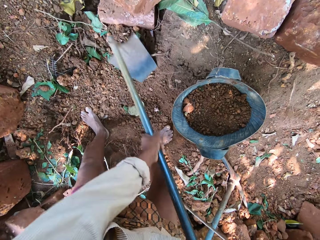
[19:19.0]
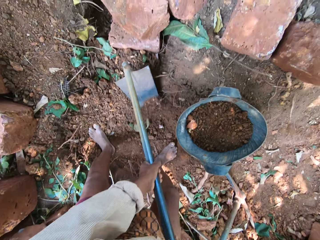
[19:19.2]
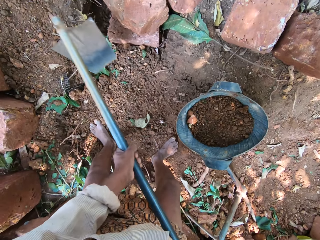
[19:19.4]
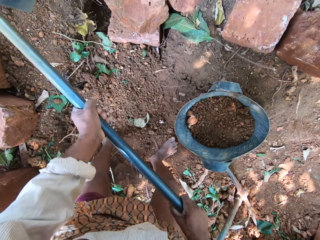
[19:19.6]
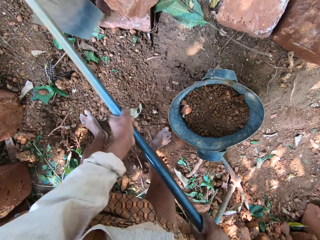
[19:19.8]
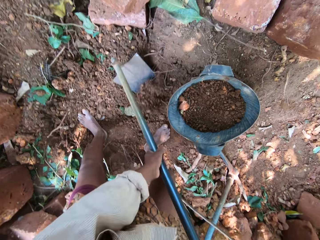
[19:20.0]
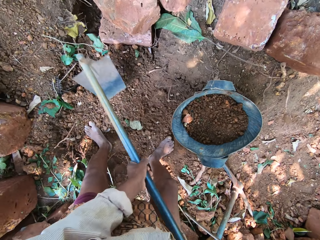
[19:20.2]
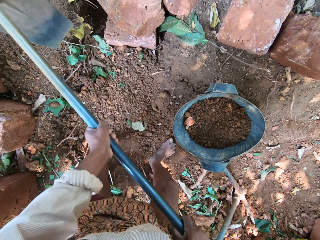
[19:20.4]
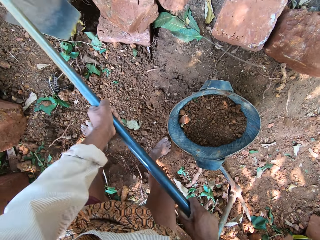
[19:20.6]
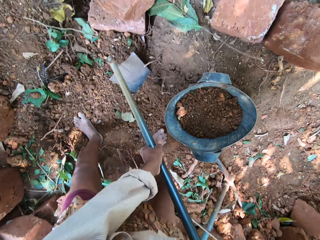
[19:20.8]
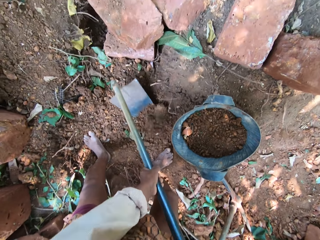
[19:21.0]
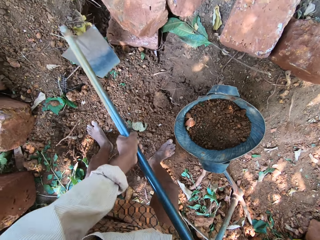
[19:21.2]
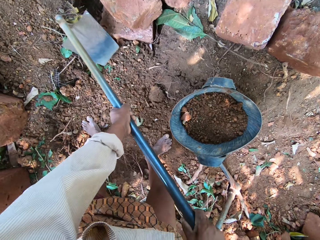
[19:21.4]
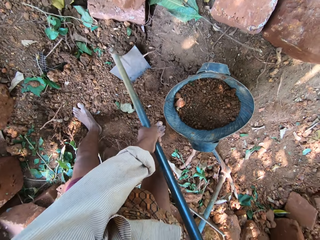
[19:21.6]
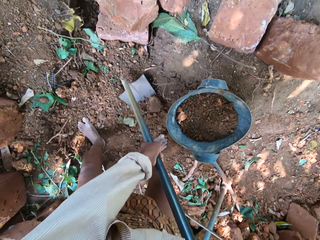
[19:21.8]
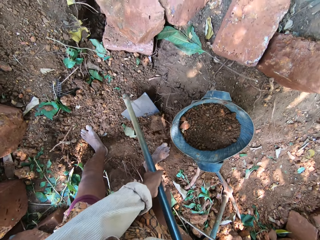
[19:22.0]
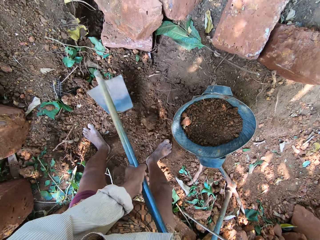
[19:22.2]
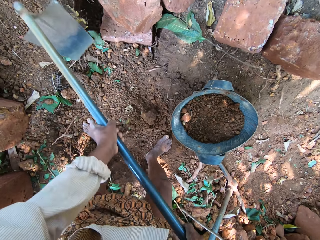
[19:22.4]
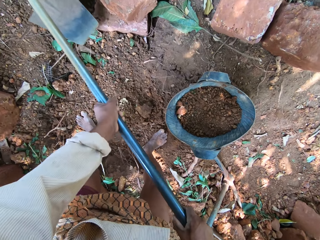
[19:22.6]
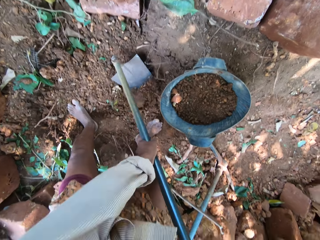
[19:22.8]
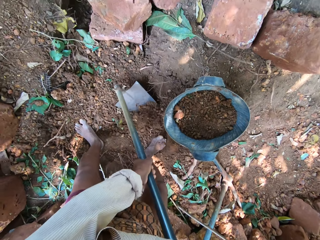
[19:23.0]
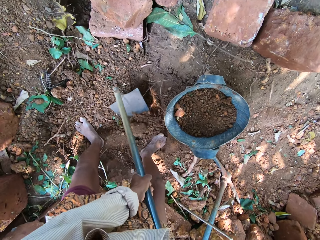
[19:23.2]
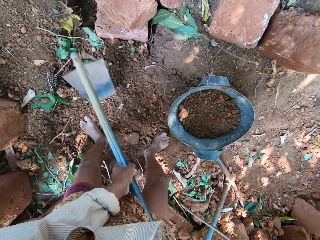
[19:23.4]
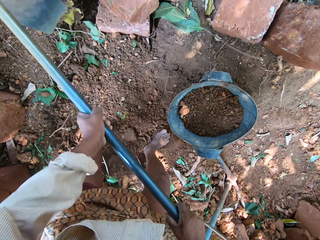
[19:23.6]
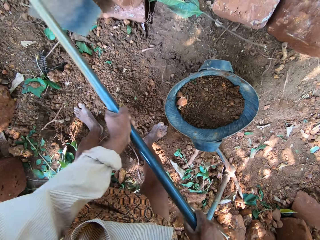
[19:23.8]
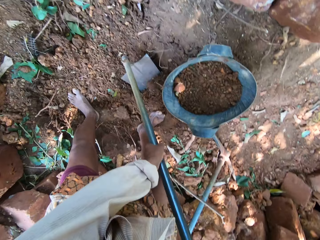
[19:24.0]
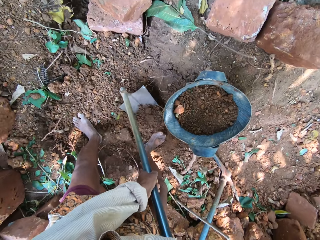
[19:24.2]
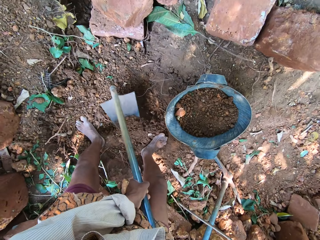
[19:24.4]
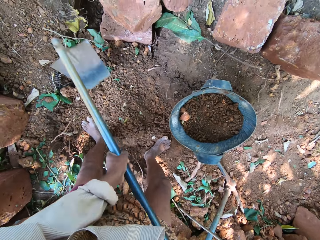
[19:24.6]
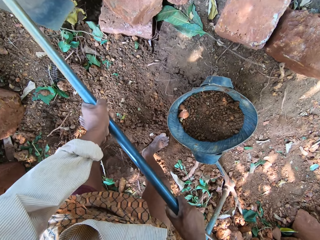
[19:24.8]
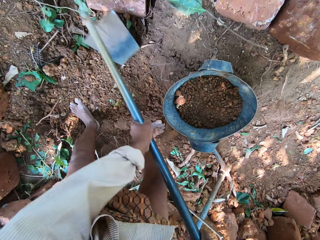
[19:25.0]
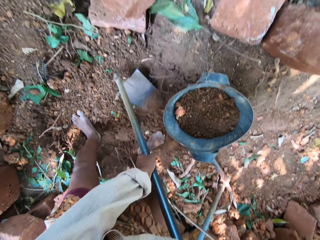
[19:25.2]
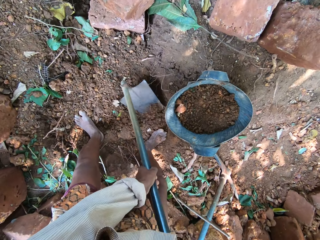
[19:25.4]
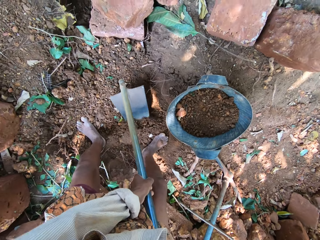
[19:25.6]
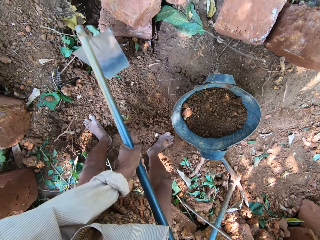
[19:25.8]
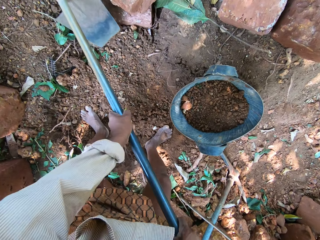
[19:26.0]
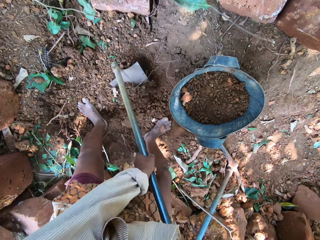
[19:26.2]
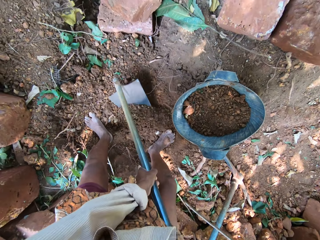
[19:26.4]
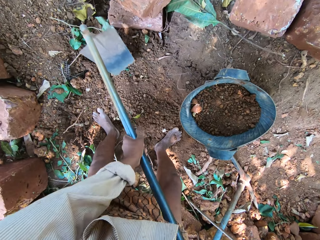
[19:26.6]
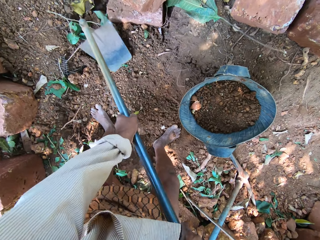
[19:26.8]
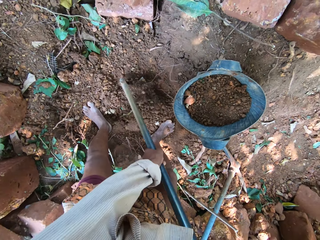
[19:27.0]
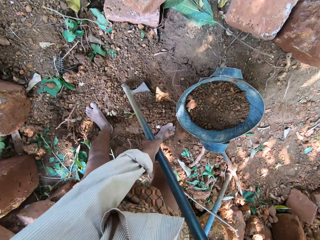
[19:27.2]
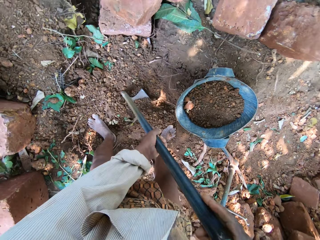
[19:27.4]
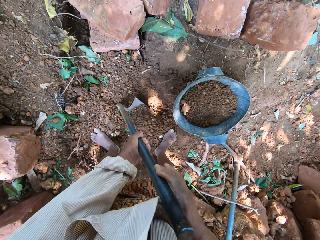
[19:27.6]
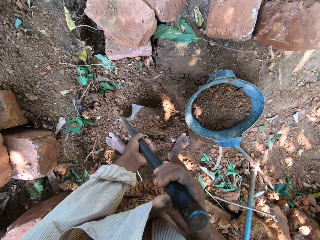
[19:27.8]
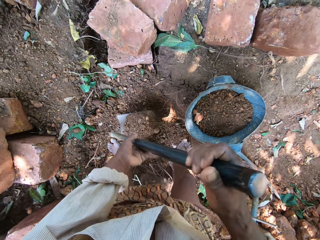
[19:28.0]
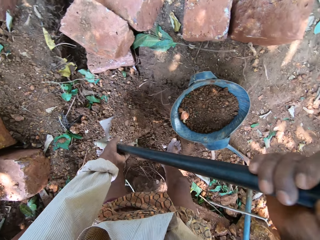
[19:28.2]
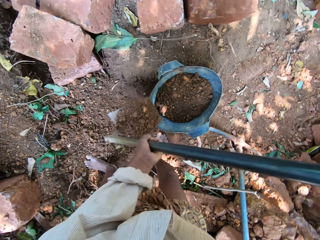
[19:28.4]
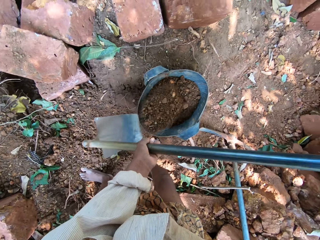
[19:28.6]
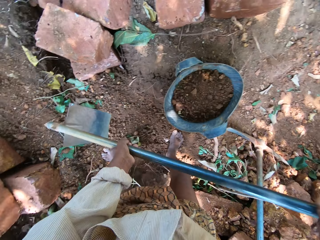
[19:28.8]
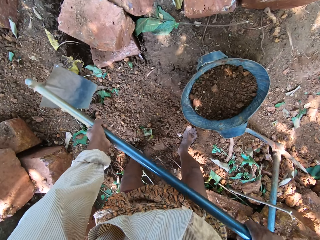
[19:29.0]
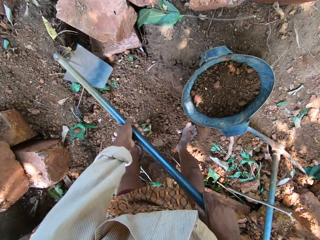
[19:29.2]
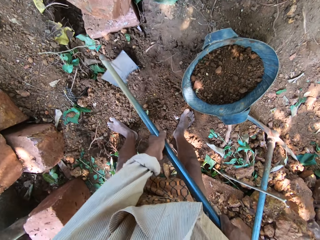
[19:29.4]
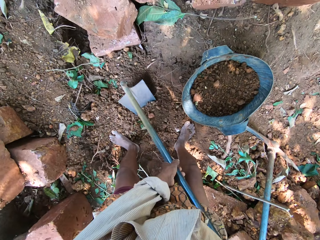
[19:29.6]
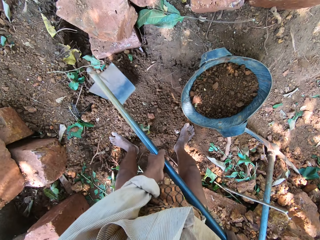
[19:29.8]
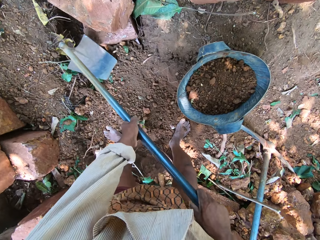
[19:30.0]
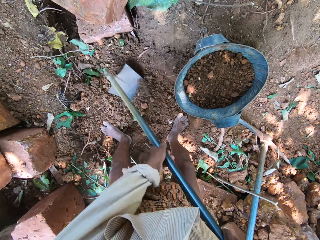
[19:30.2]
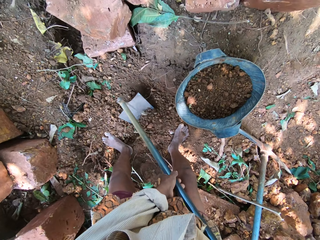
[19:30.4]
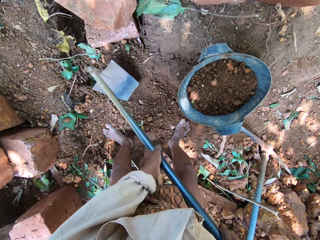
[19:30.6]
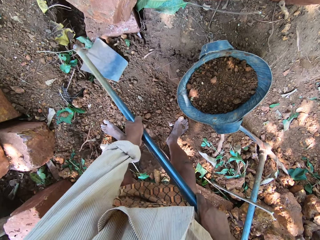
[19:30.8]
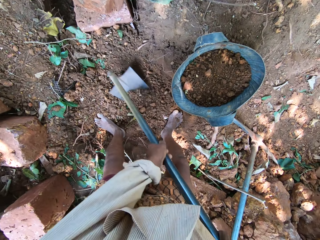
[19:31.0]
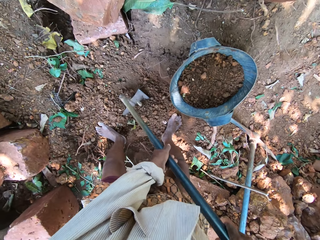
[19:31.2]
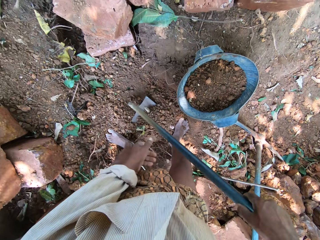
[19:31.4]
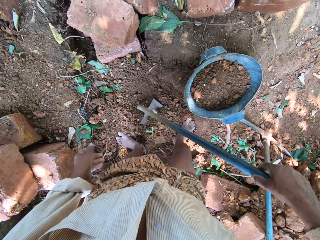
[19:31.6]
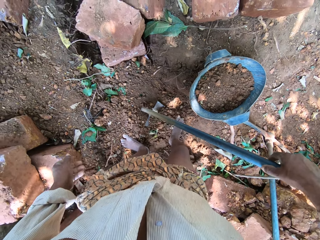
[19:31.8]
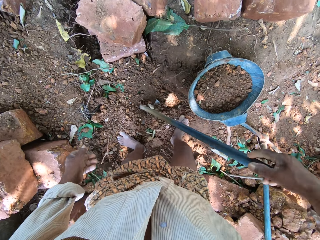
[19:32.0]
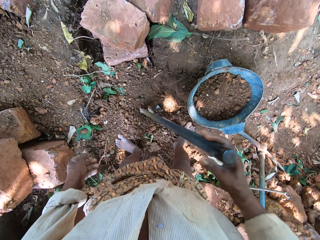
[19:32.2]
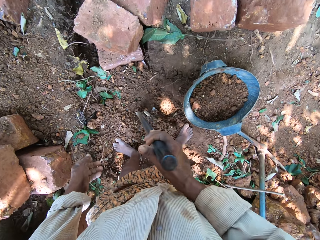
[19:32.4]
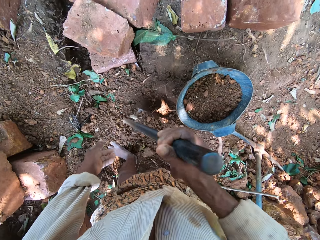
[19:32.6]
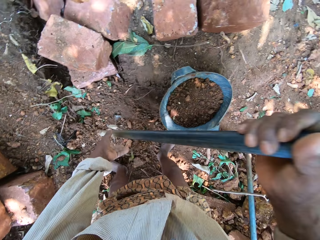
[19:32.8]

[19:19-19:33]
The camera wearer scoops sand from the ground with the hoe in his hands. He pours the sand from the hoe in his hands into the head pan on the ground. He digs the soil with the hoe. He gathers sand on the ground with the hoe in his hands. He removes his right hand from the hoe in his hands. He moves the soil with his right foot. He scoops sand from the ground with the hoe in his right hand.

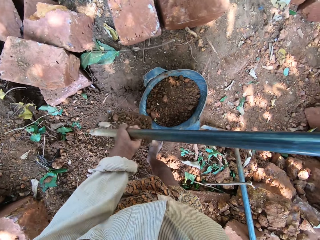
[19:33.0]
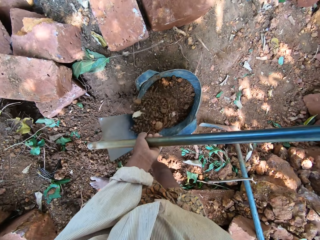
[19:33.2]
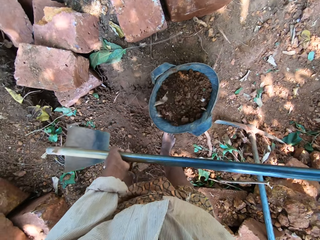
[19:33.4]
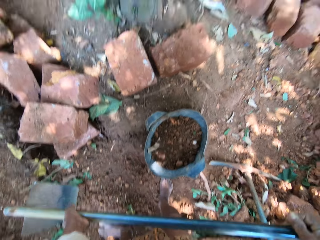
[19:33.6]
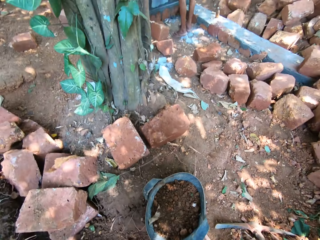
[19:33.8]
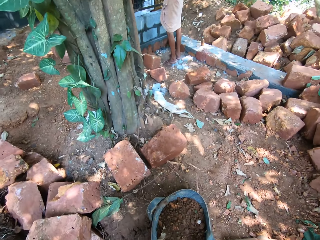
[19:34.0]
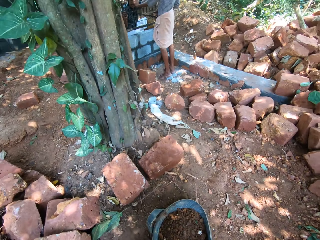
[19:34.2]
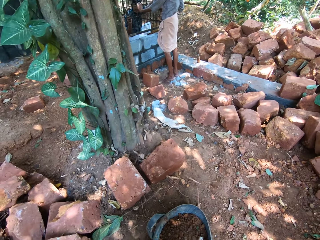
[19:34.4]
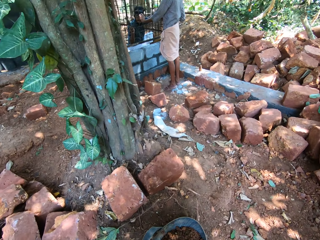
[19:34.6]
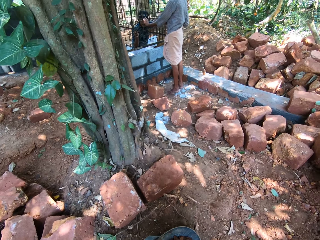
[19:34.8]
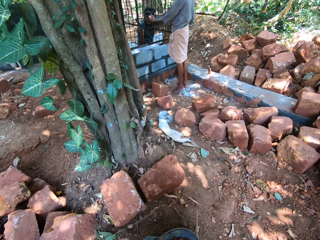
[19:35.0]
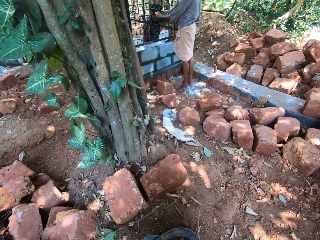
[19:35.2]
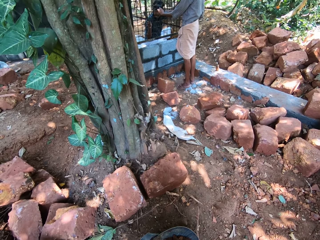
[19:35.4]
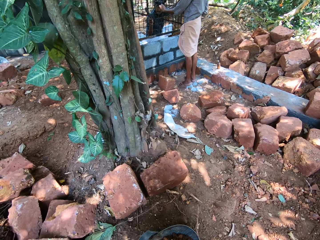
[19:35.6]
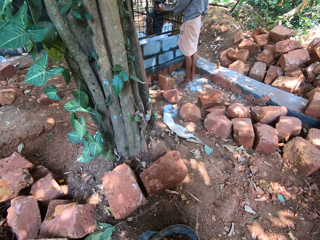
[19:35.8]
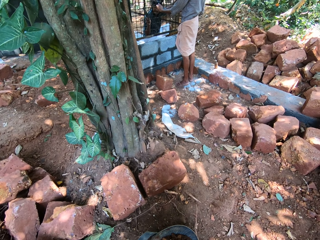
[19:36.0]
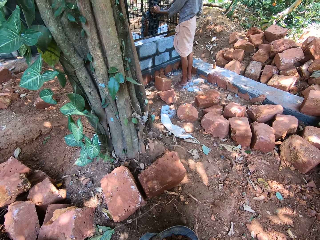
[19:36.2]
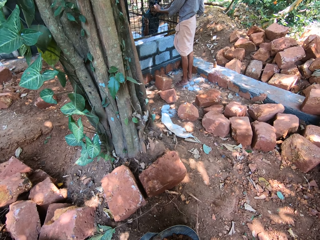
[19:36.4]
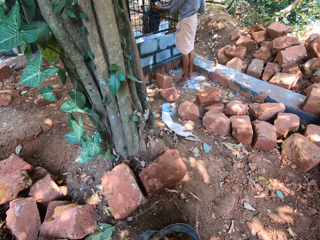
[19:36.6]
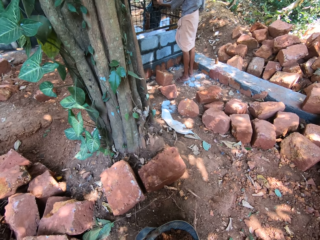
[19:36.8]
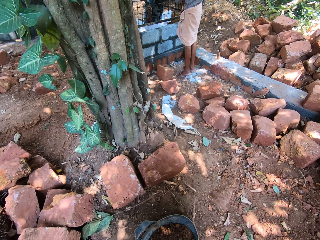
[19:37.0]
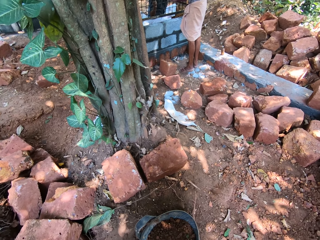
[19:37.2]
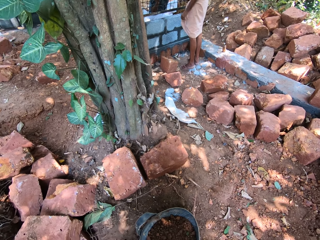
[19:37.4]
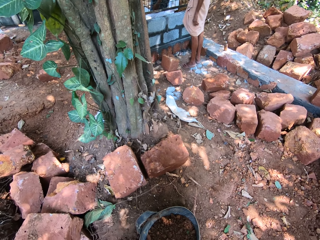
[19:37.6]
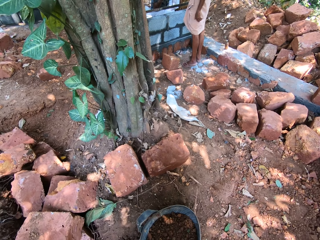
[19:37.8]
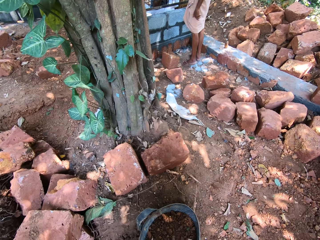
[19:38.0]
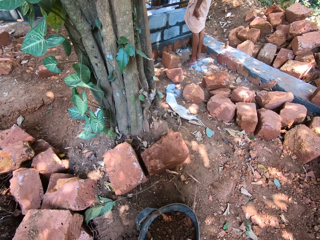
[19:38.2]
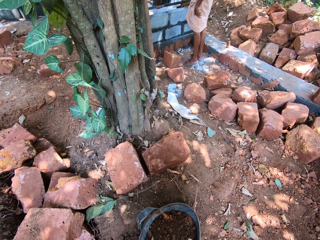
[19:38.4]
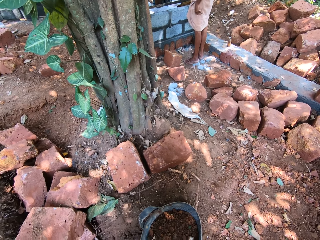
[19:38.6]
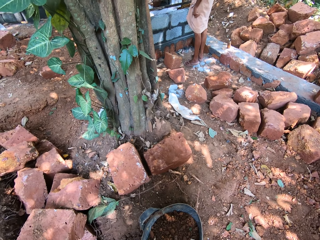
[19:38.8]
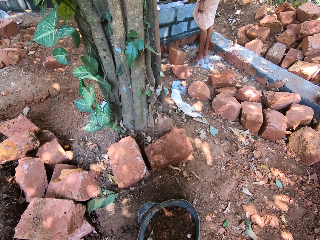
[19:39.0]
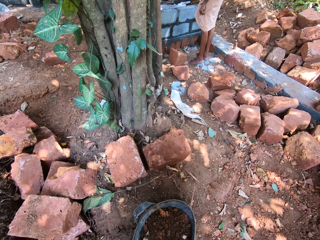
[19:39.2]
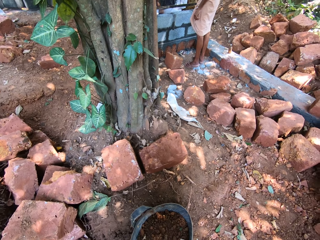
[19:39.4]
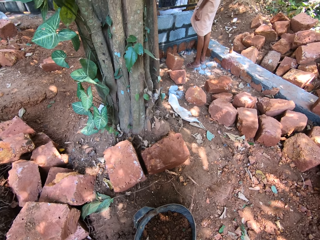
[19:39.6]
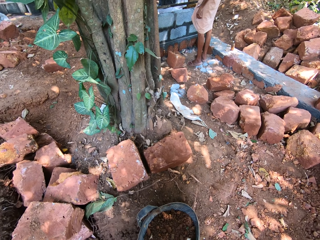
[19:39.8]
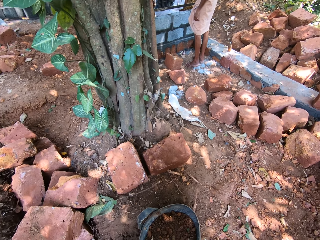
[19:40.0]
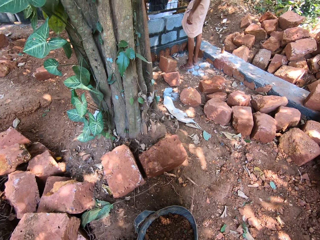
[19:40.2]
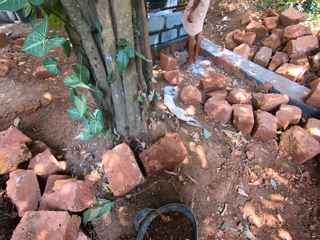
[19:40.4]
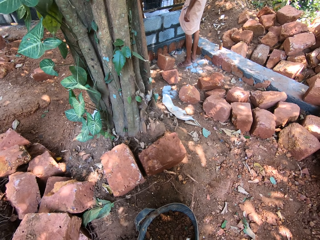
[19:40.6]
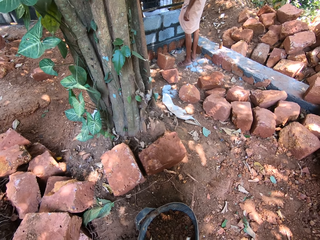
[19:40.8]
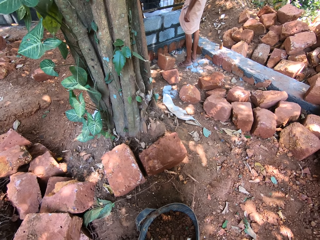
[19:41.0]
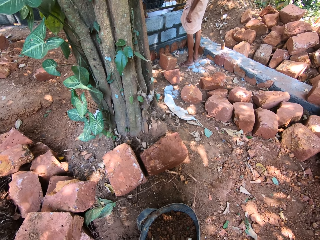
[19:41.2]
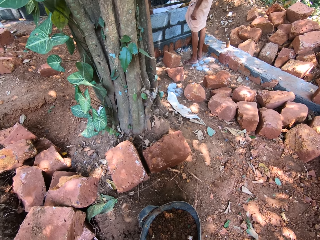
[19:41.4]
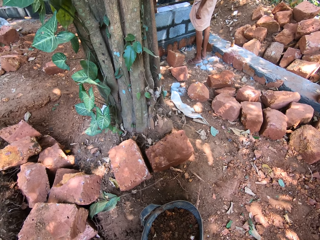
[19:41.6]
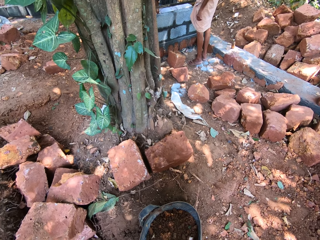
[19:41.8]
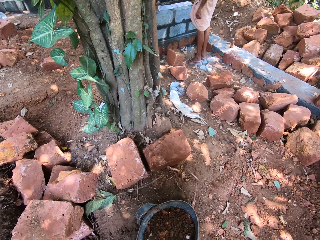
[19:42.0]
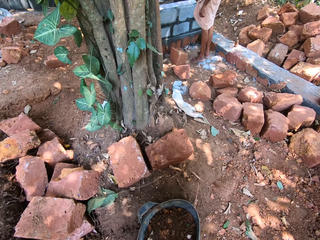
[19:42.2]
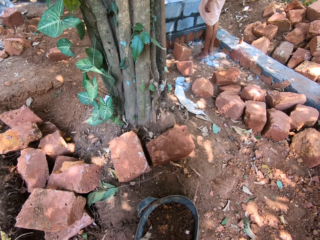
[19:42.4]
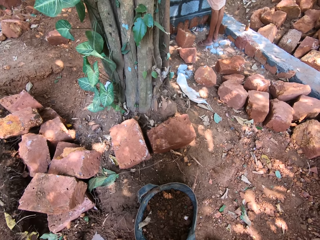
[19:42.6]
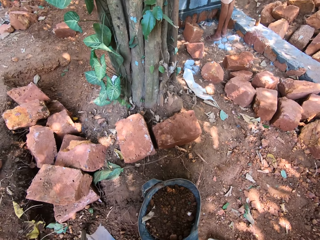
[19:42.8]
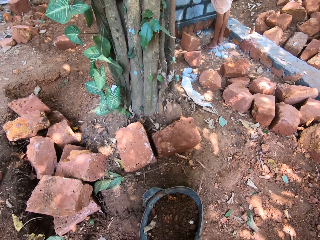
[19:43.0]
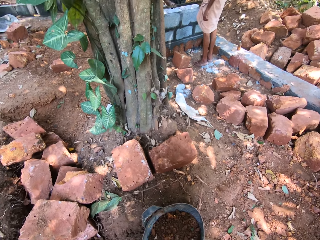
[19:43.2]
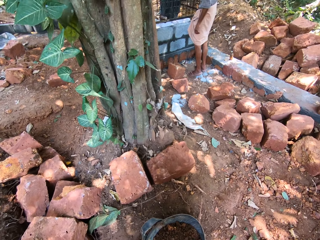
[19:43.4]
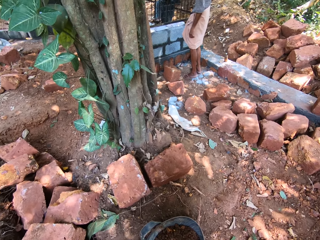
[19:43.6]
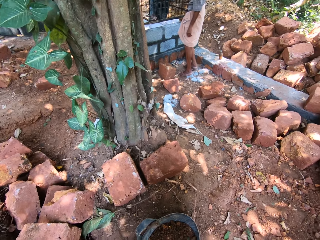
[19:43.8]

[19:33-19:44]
The camera wearer holds the hoe with his hands. He pours the sand from the hoe in his hands into the head pan on the ground. A man converses with the camera wearer. The man holds the metal frame with his left hand. Another man holds the metal frame with his right hand. The other man plasters a pavement with a hand trowel in his right hand.
